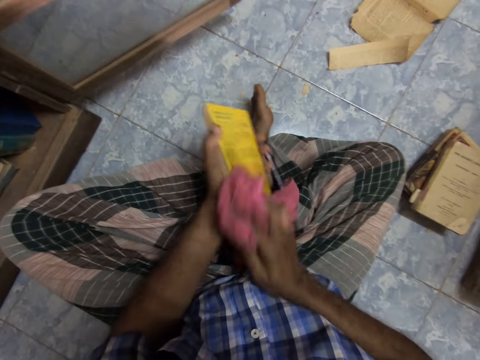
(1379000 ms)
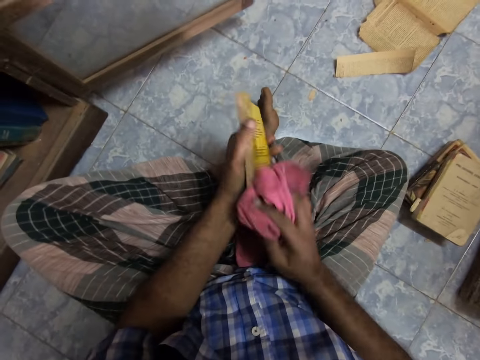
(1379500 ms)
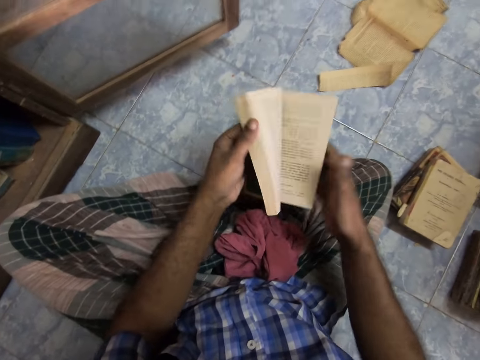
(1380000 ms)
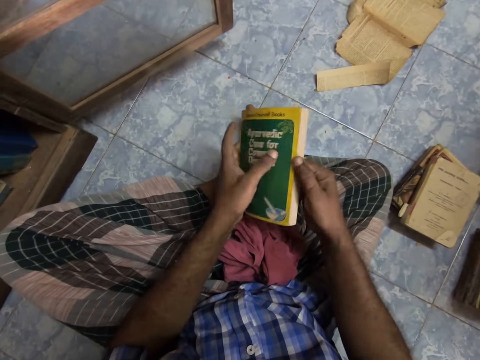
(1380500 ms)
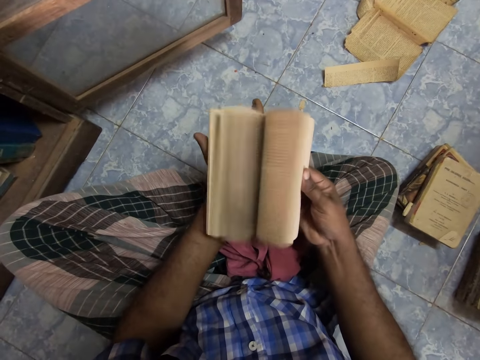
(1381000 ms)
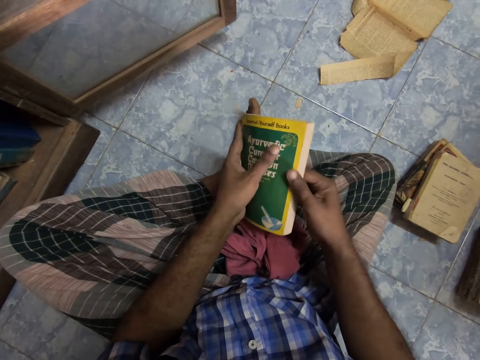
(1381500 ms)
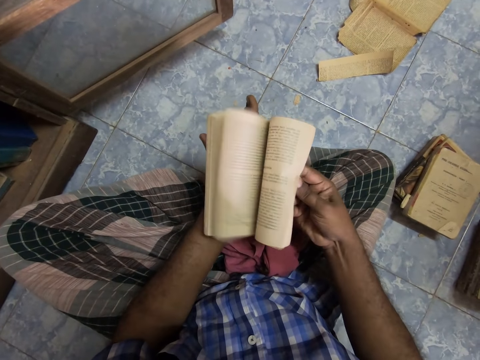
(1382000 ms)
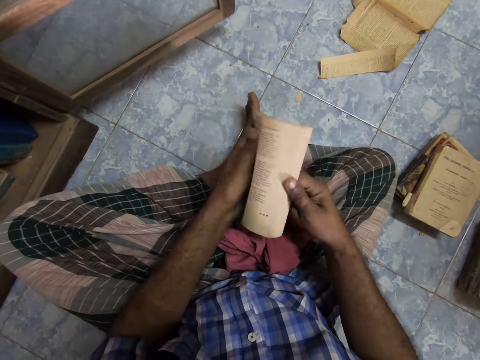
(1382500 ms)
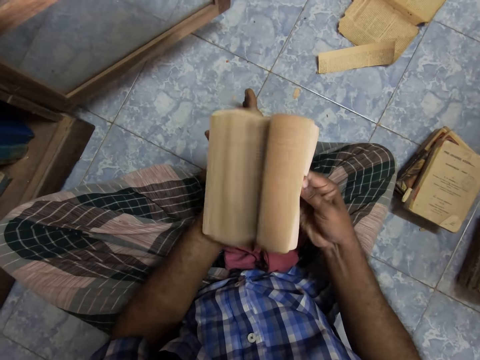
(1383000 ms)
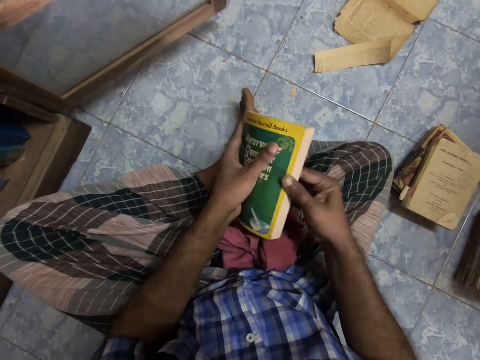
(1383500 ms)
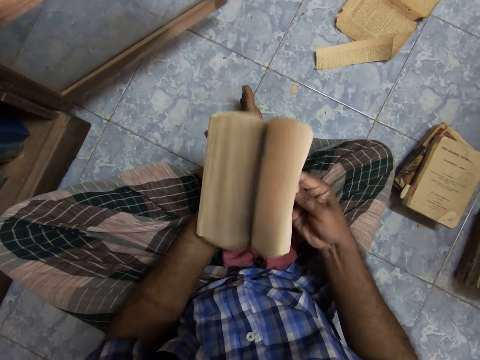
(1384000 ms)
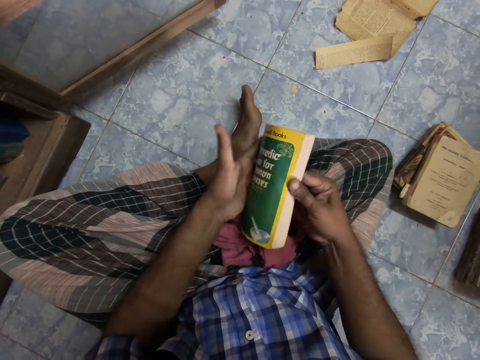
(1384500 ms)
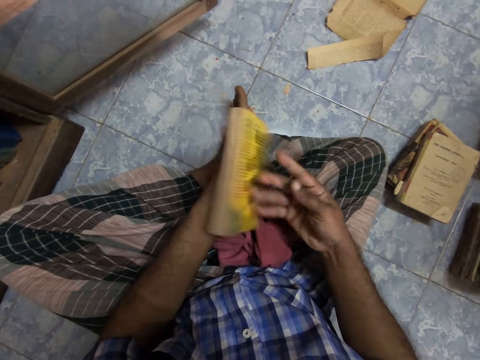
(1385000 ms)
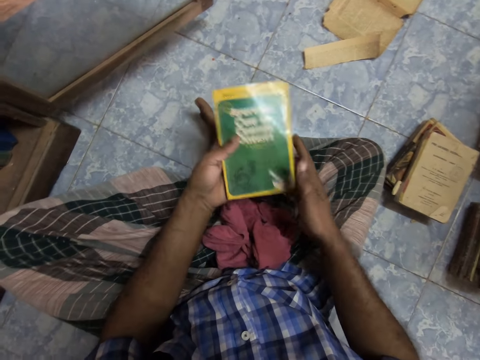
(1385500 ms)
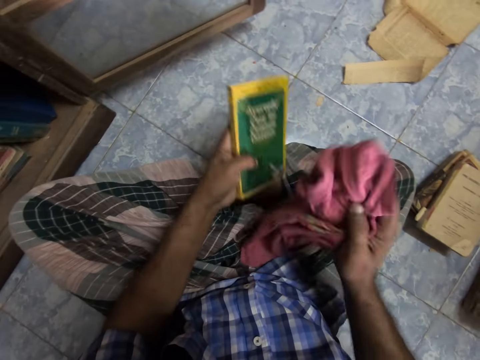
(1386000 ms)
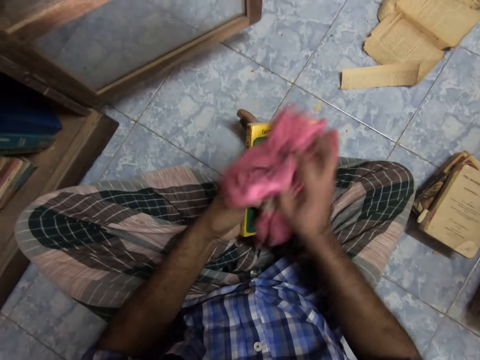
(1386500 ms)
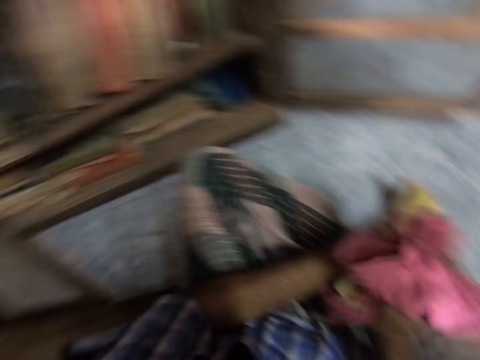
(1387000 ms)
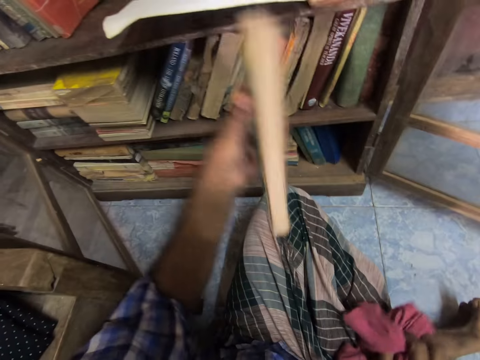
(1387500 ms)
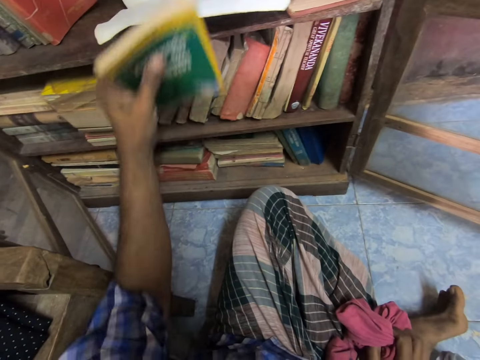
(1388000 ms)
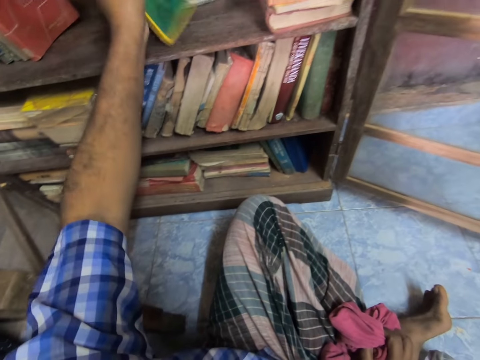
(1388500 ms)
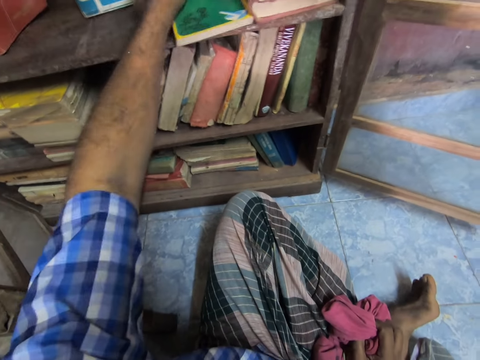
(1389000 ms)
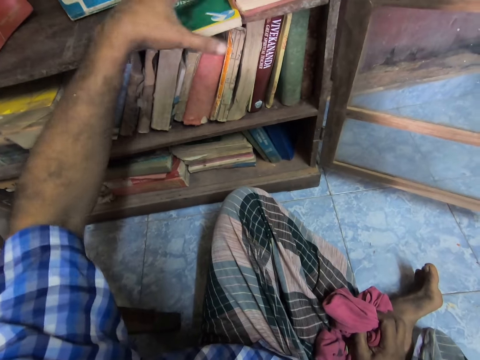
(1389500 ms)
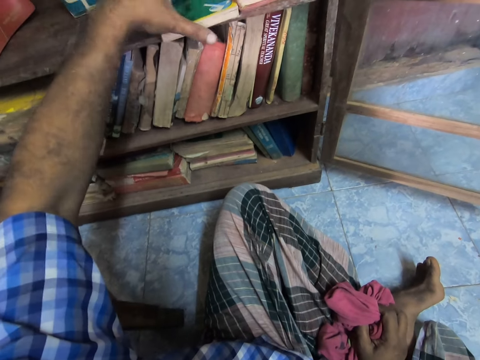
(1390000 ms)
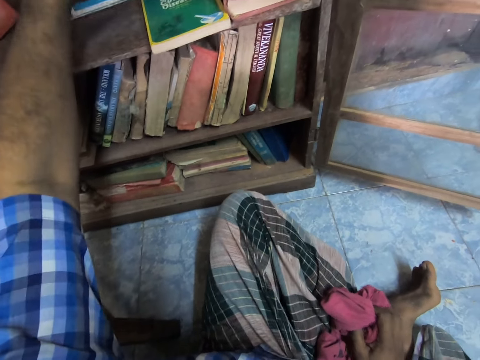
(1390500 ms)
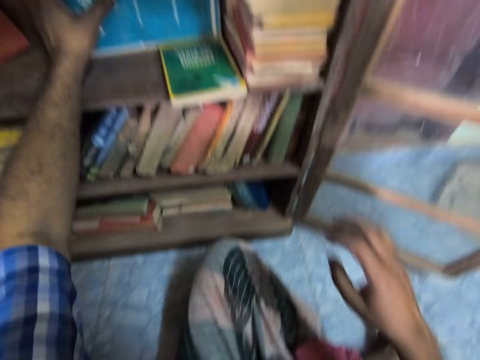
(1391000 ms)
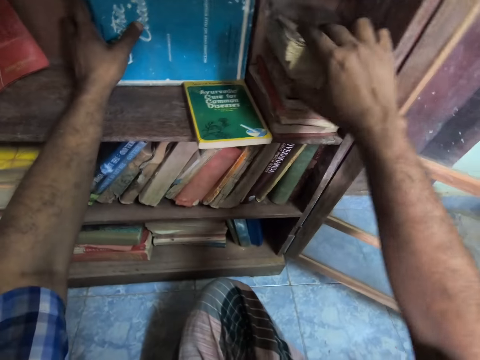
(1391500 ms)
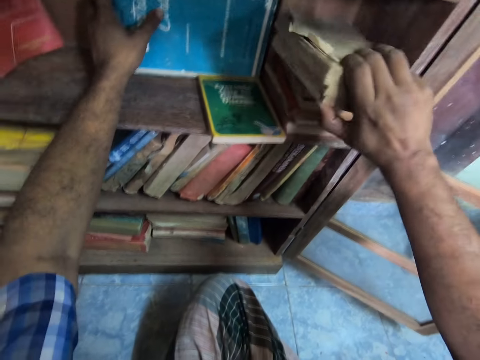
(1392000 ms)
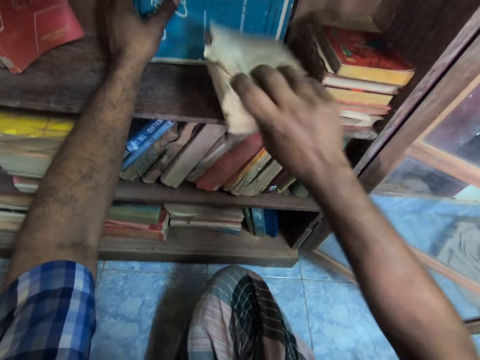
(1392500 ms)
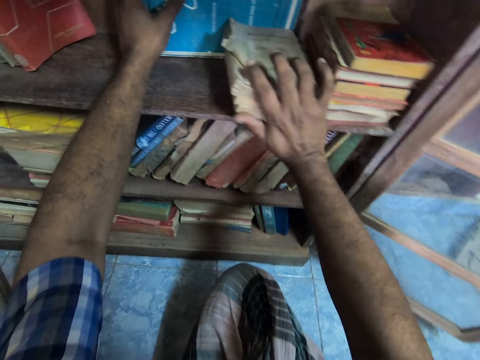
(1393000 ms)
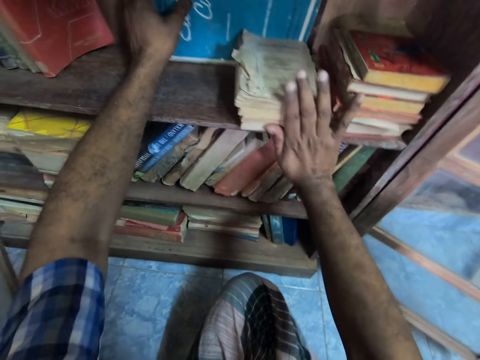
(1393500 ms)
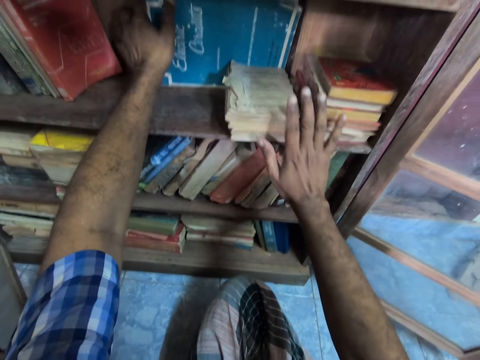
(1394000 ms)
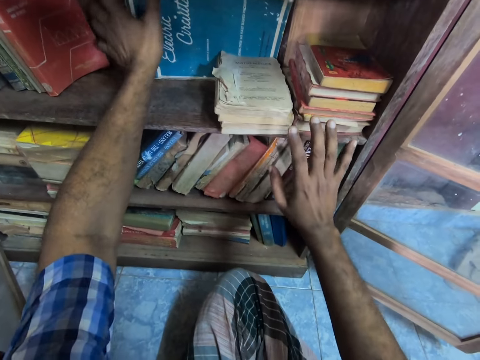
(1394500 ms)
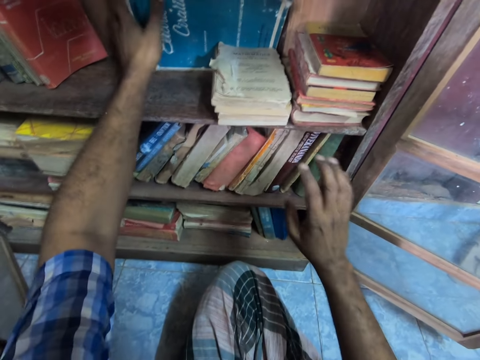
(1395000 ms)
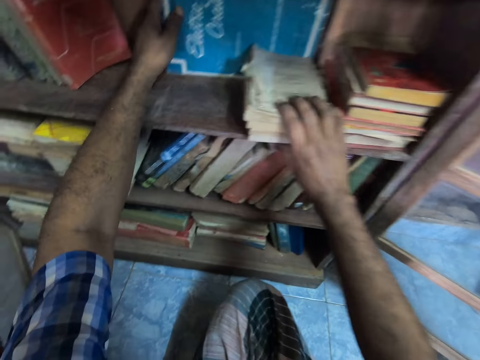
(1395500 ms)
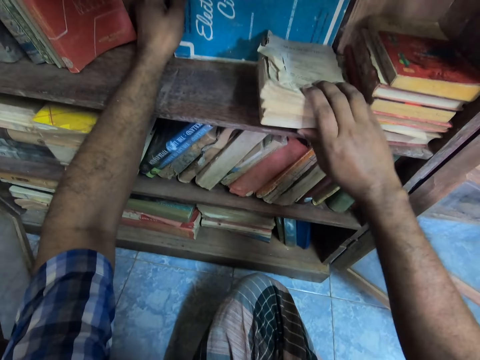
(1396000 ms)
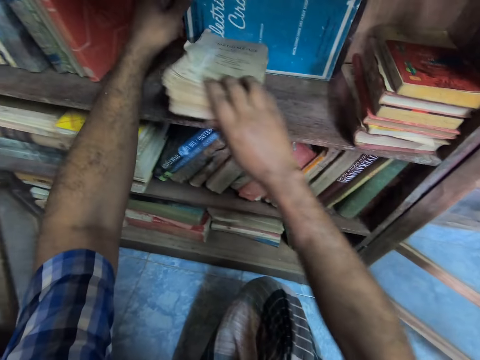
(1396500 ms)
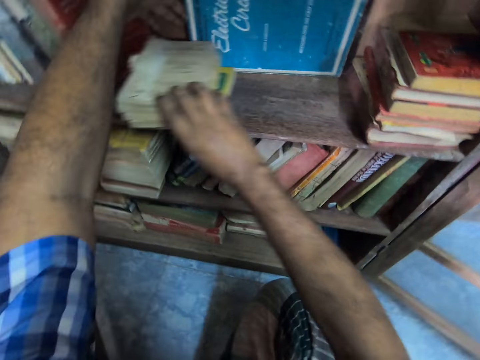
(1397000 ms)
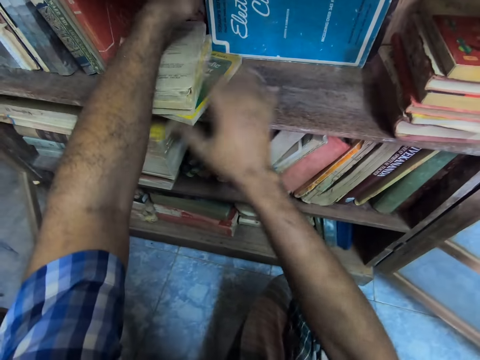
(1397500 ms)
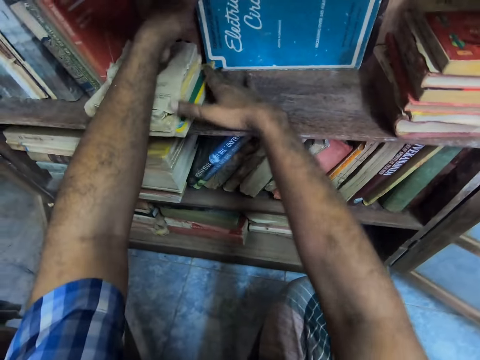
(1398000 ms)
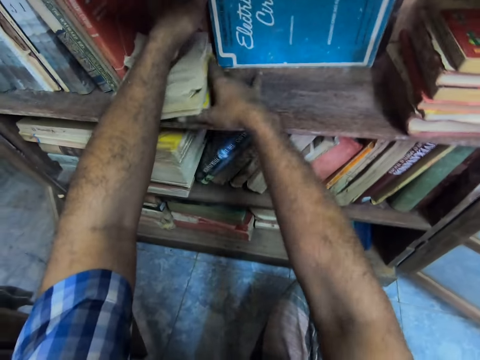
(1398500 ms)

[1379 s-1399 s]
The camera wearer puts the cloth on his thighs. He flips the pages of the book. He opens the book. He flips the pages of the book repeatedly. He picks up the cloth from the thighs. He wipes the book with the cloth. He arranges the book in the cabinet. He puts the book on the shelf. He arranges the books on the shelf. He holds the book. He moves the books in the cabinet.

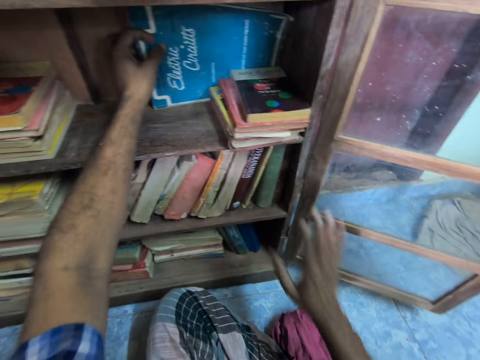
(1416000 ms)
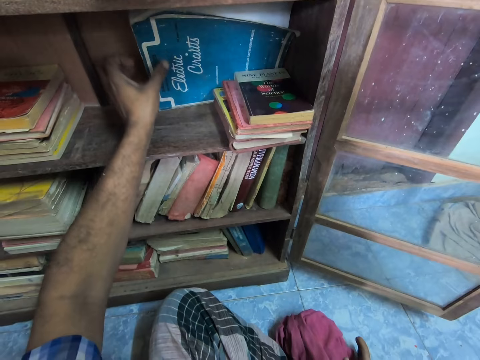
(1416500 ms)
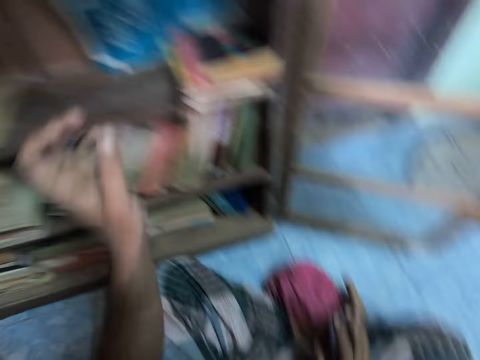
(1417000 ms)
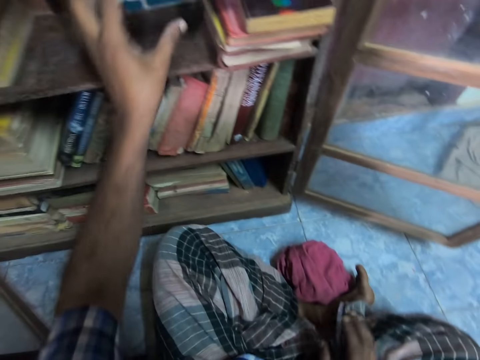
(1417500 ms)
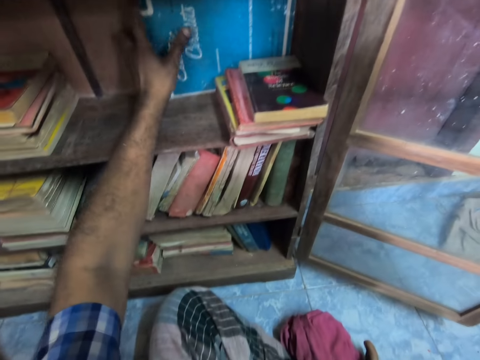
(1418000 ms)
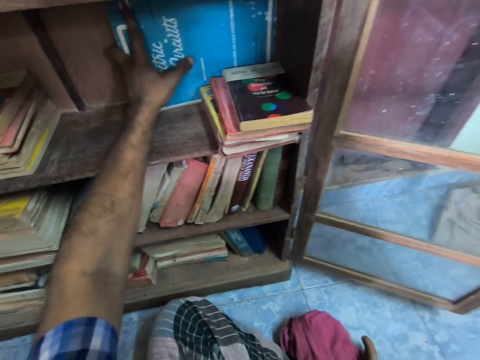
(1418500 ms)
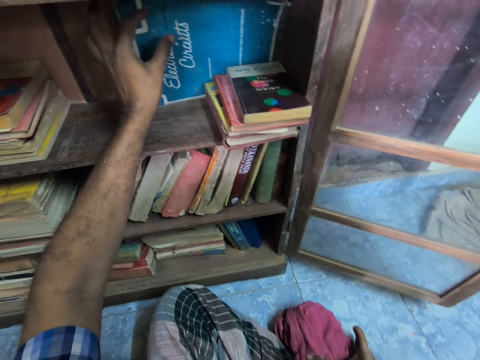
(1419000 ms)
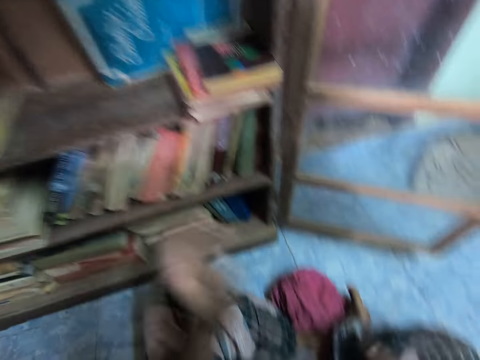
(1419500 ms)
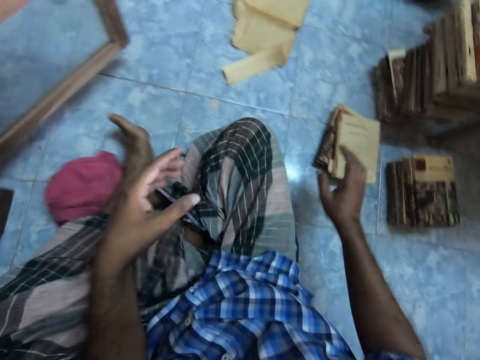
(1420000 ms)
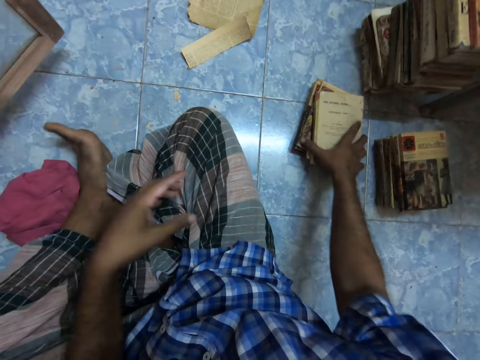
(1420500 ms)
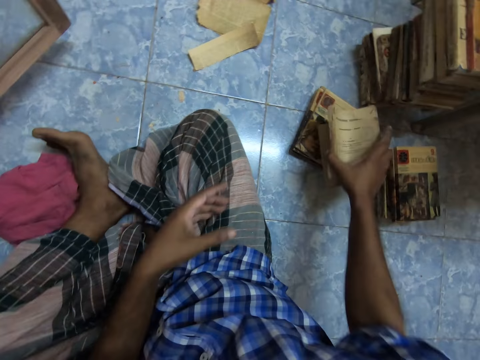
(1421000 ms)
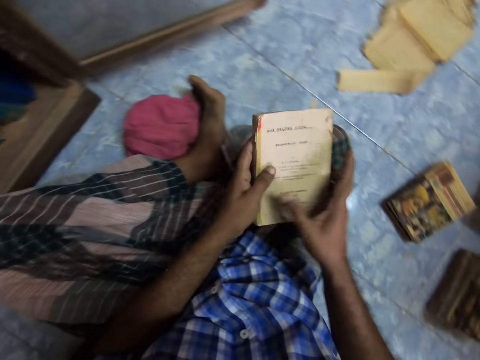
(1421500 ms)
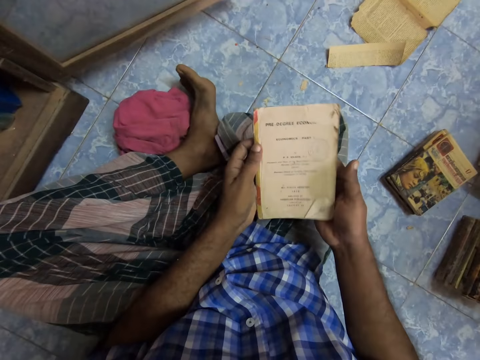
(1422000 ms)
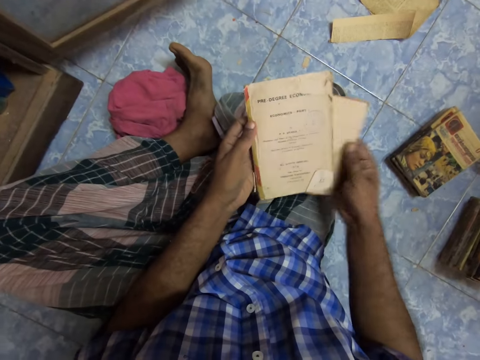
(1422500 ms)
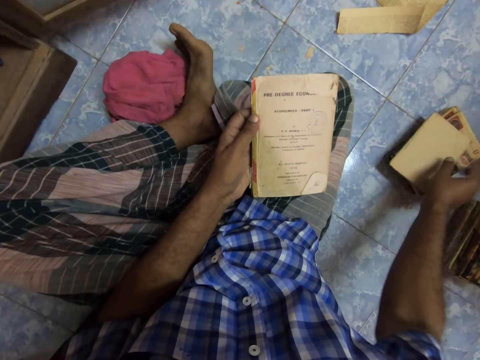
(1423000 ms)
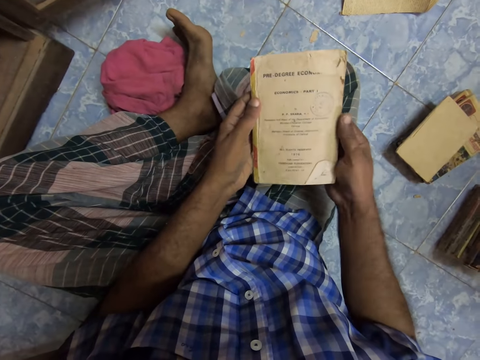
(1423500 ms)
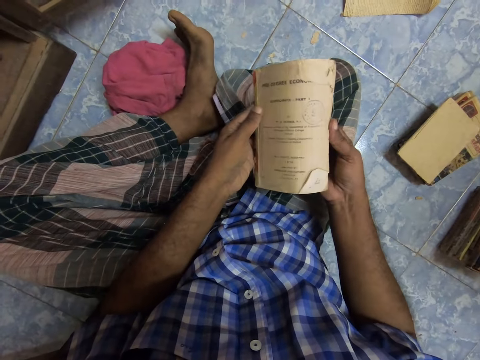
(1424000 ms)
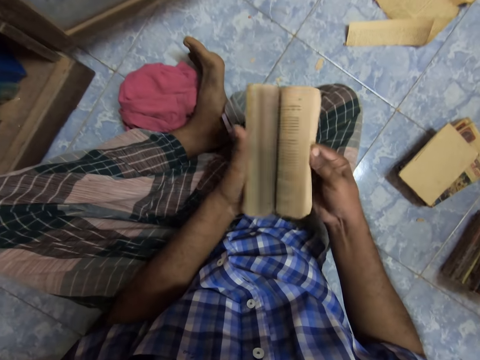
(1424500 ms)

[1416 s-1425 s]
The camera wearer moves the hand. They lower the right hand. They adjust the book in the cabinet. They lower the left hand. They pick up books from the floor. They put a book on the floor. They flip the pages of the book.
